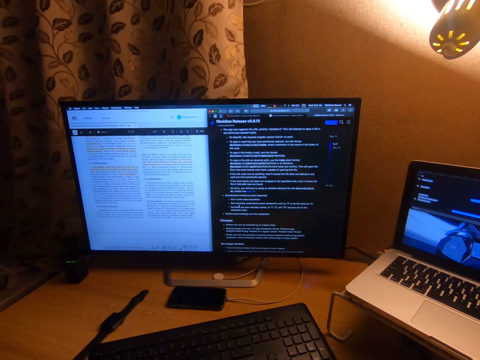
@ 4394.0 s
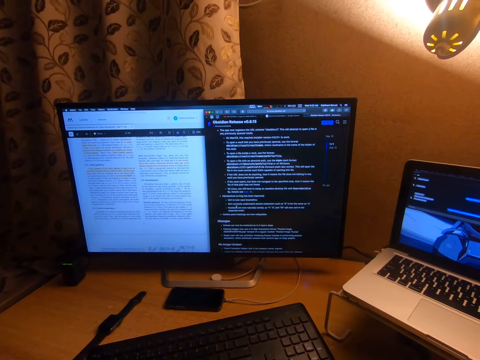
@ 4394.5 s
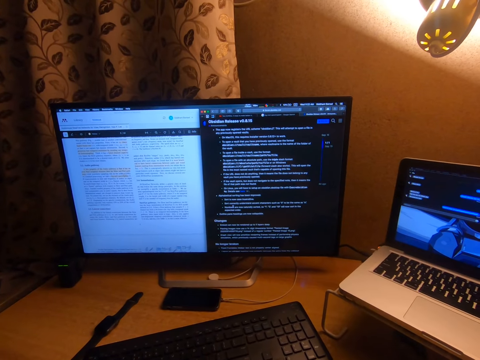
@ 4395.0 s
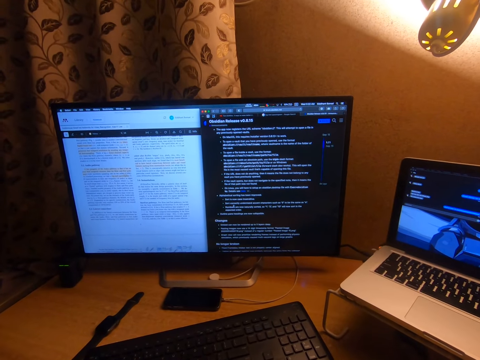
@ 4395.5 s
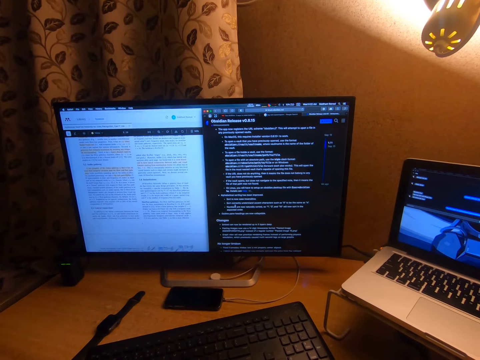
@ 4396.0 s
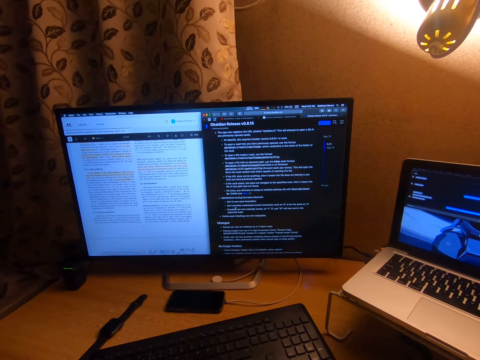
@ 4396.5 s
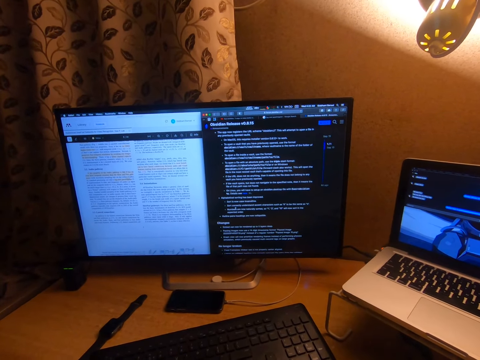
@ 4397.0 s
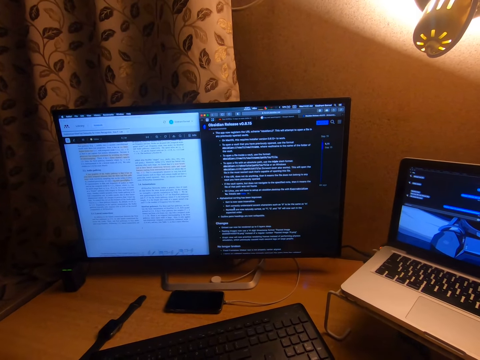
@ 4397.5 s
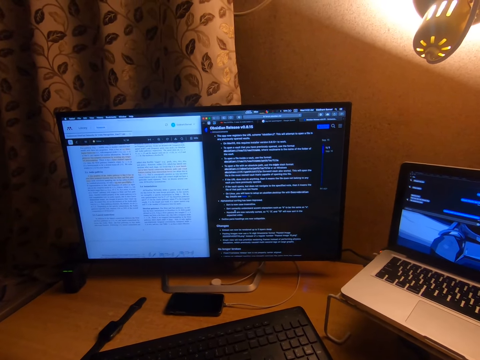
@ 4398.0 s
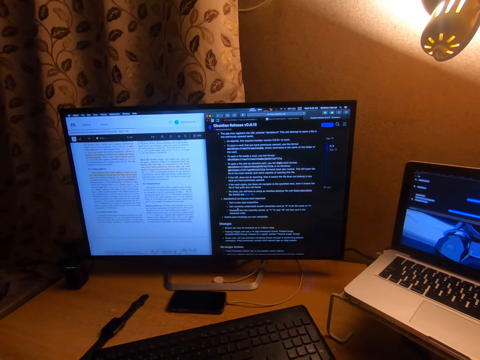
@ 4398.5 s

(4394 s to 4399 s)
The camera wearer looks at the screen.

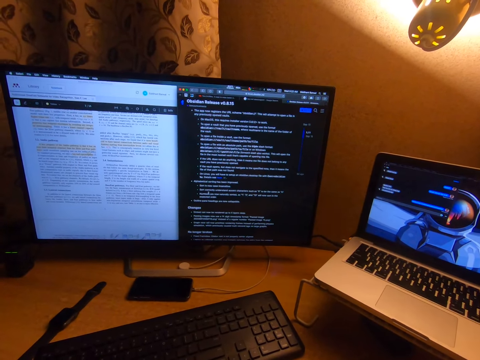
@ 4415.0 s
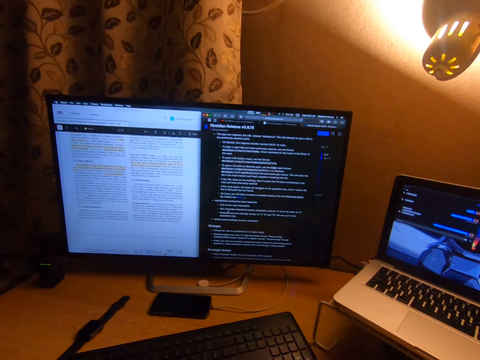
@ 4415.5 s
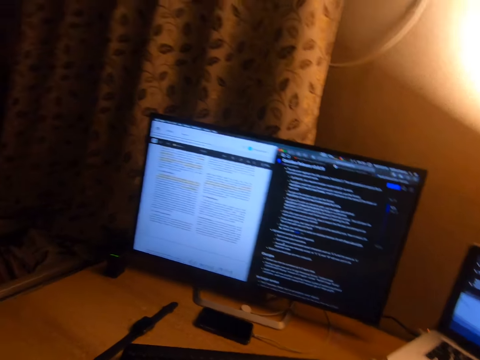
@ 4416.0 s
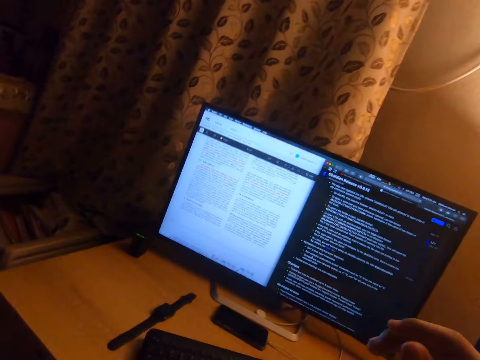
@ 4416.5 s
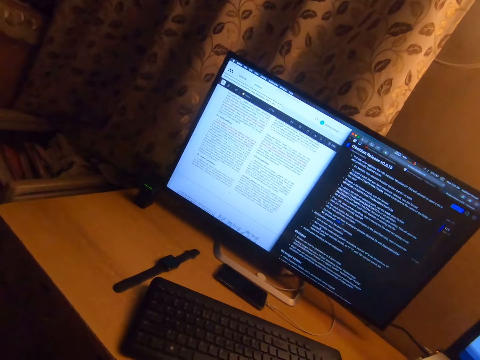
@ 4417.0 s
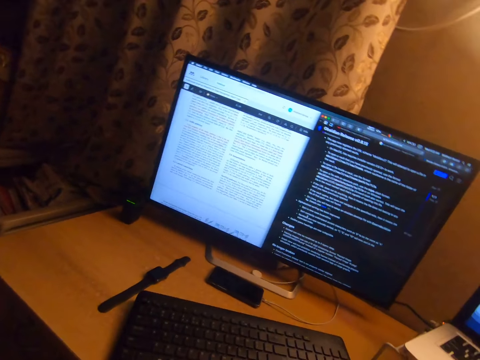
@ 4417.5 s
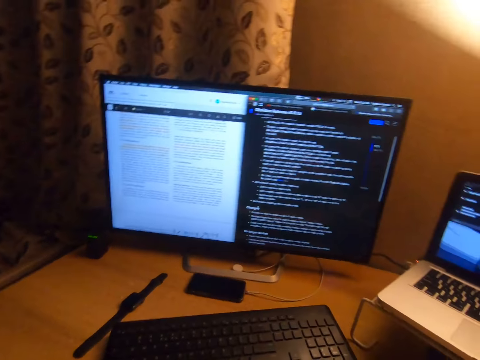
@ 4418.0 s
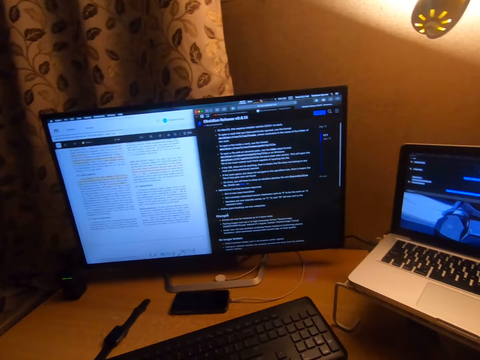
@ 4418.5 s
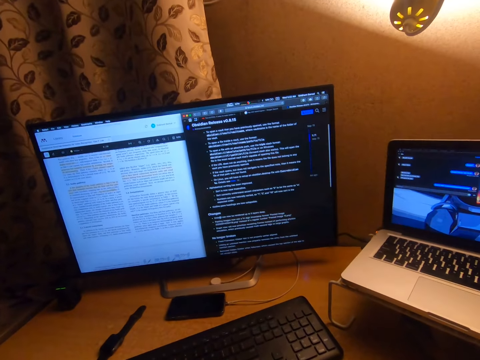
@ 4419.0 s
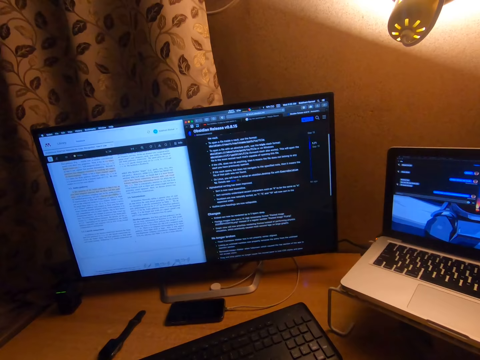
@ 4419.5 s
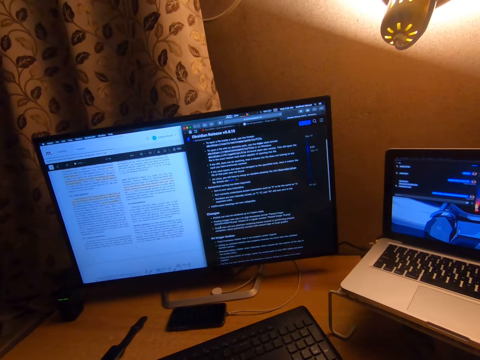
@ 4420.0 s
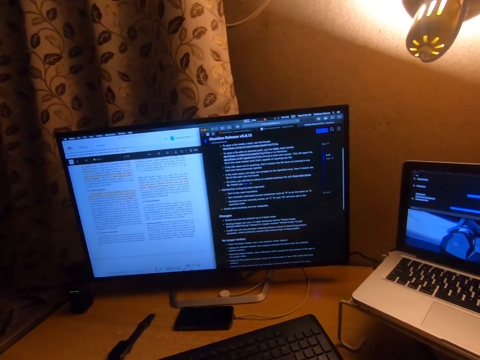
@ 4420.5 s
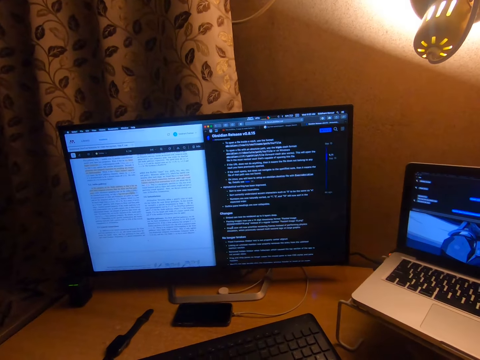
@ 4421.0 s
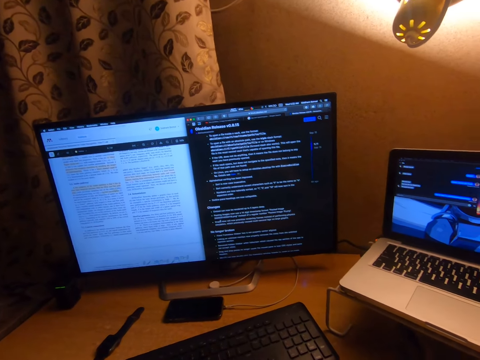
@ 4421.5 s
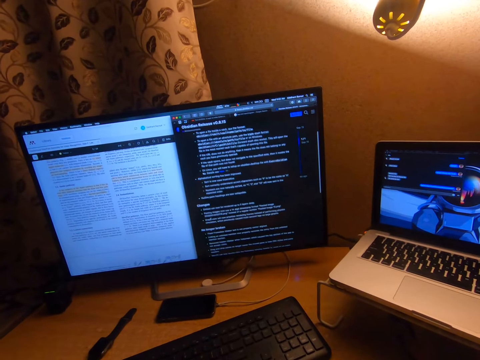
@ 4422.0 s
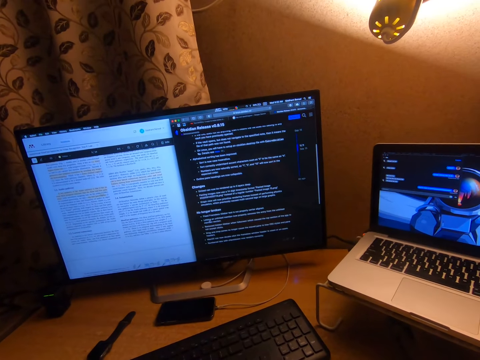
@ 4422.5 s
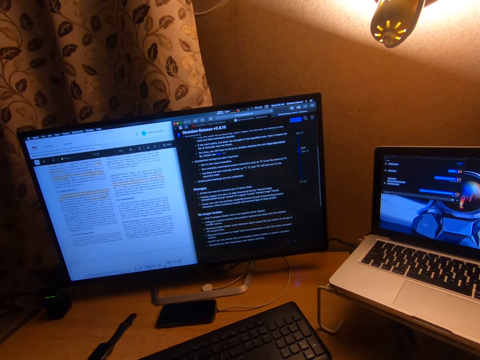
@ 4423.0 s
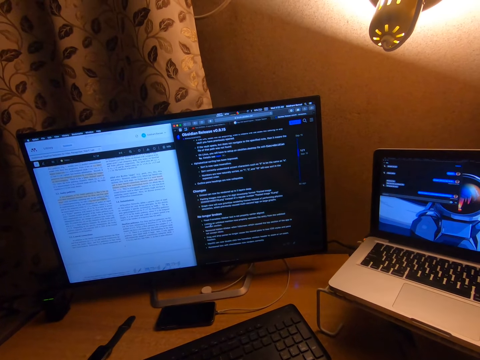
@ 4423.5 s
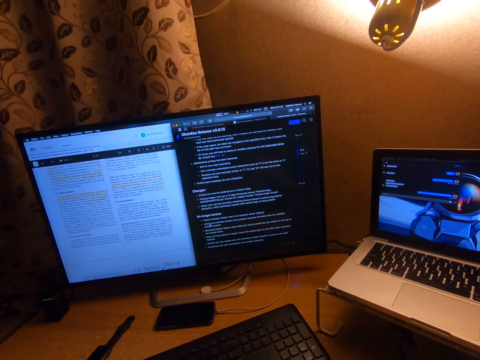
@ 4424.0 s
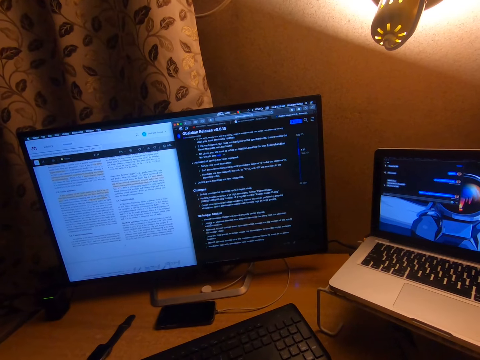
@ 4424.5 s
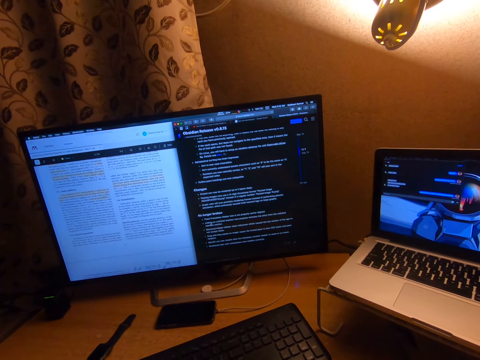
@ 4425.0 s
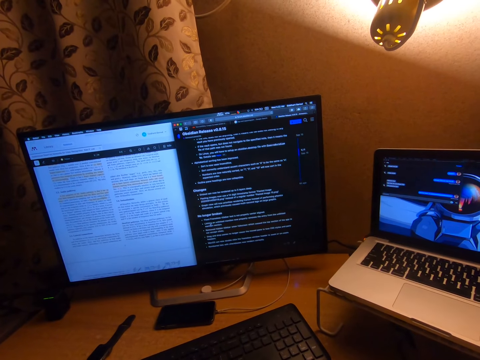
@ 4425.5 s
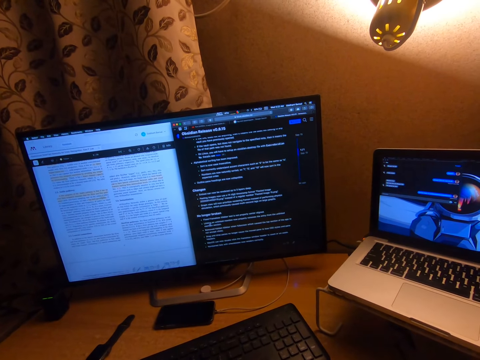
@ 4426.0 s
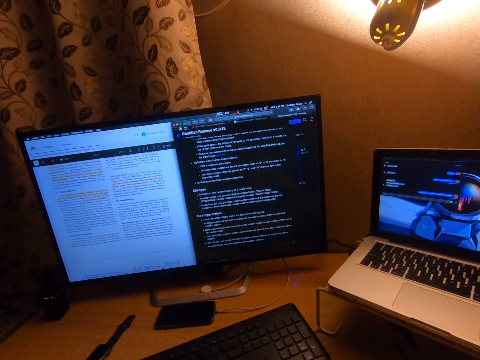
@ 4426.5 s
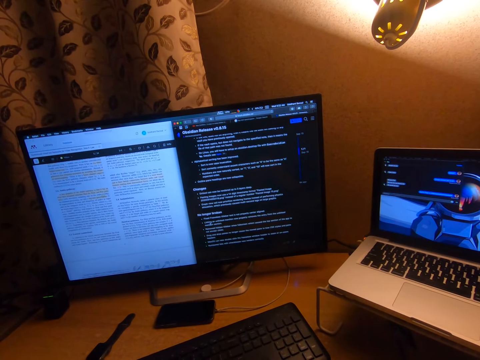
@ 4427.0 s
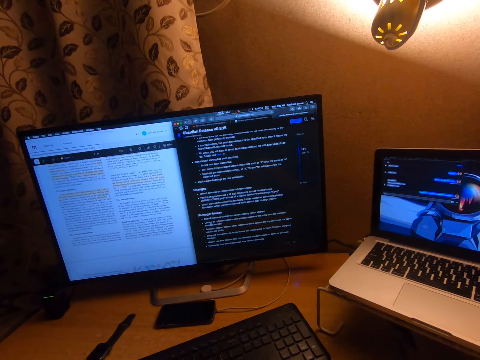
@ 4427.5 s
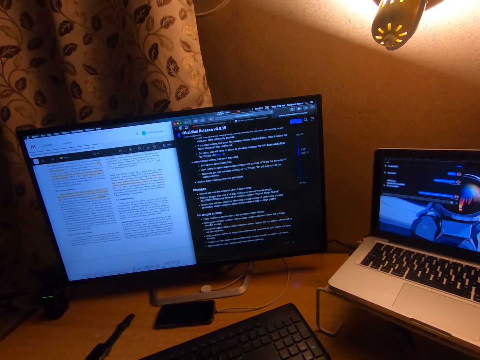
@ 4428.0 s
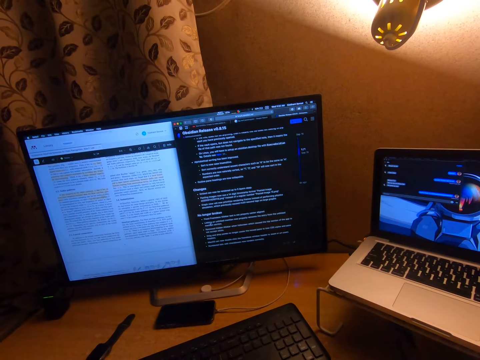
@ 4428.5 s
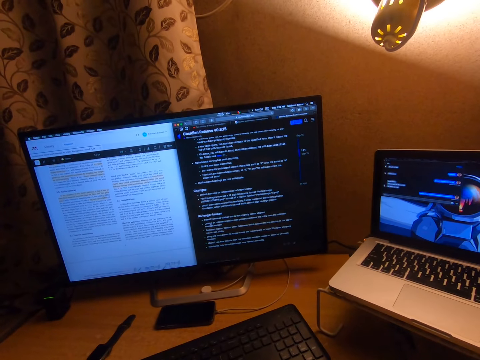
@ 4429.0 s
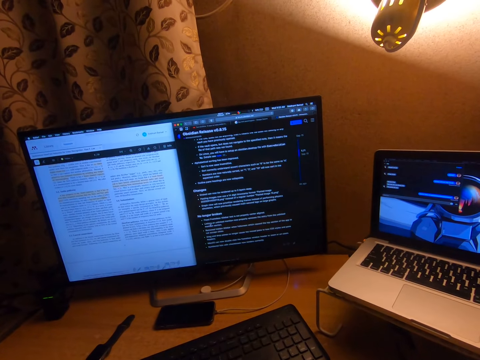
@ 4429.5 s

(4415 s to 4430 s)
The camera wearer moves a hand. They use the mouse to operate the computer. They look at the screen.

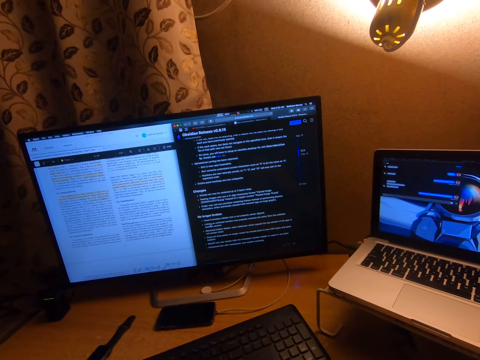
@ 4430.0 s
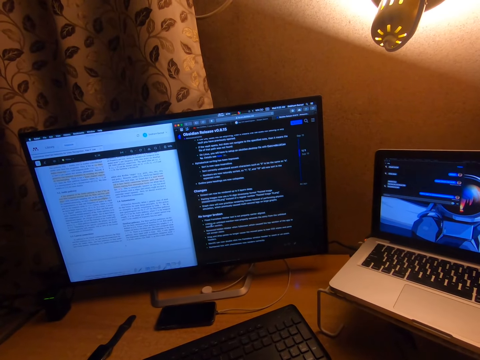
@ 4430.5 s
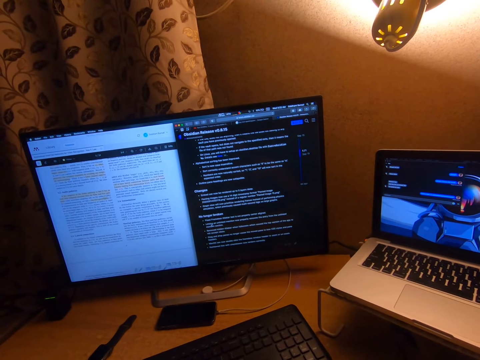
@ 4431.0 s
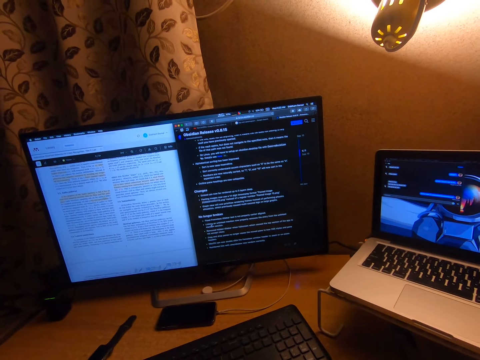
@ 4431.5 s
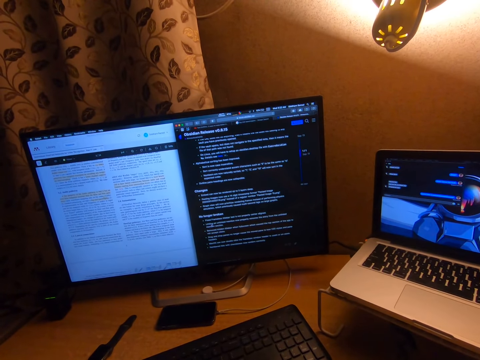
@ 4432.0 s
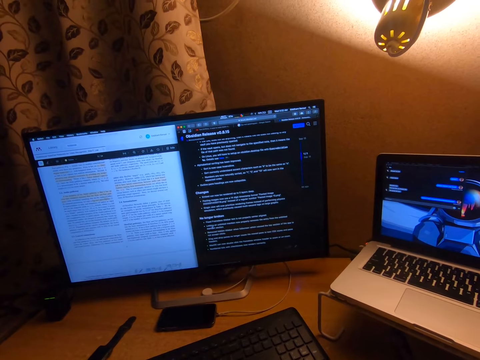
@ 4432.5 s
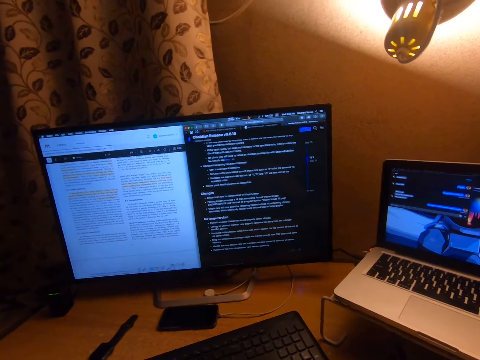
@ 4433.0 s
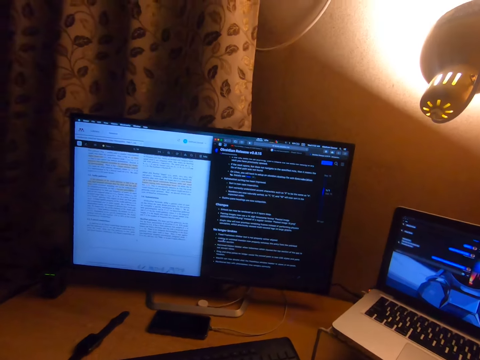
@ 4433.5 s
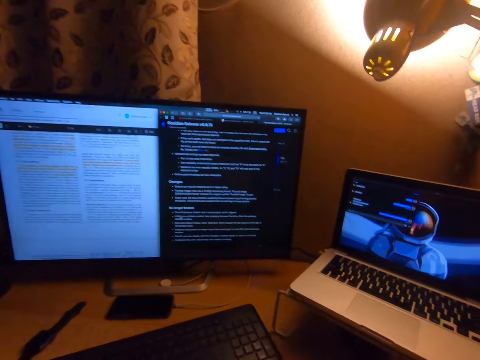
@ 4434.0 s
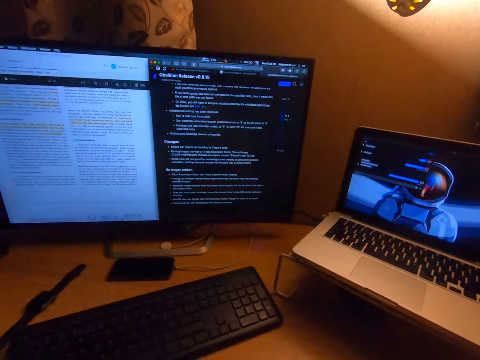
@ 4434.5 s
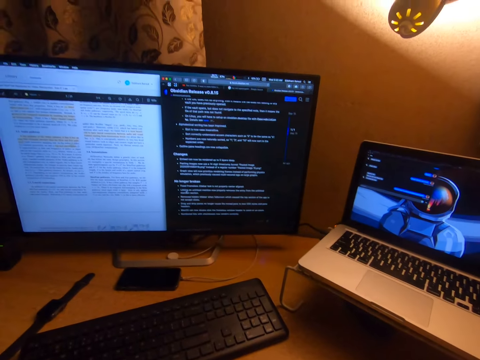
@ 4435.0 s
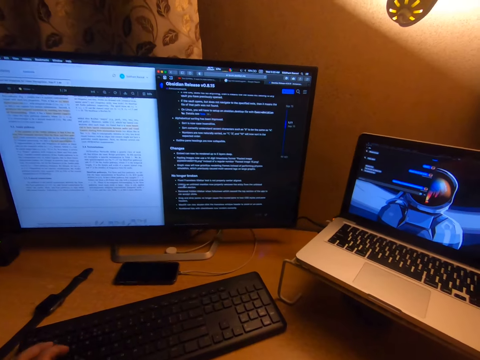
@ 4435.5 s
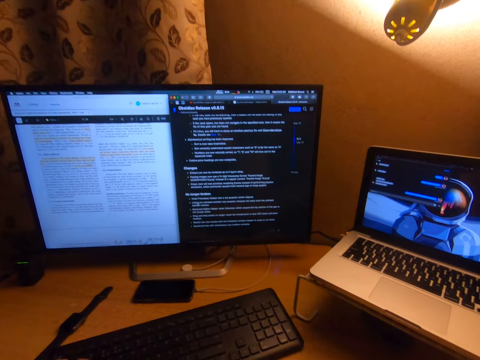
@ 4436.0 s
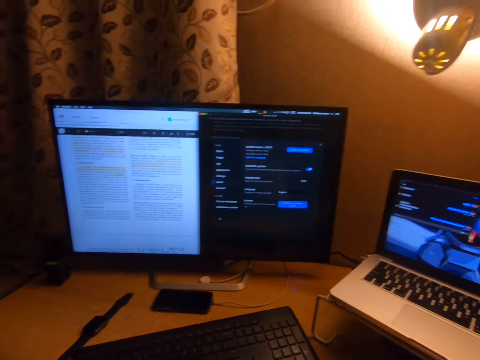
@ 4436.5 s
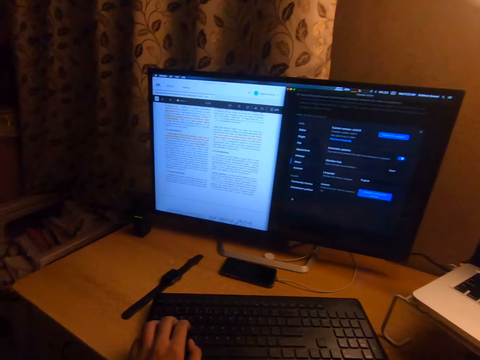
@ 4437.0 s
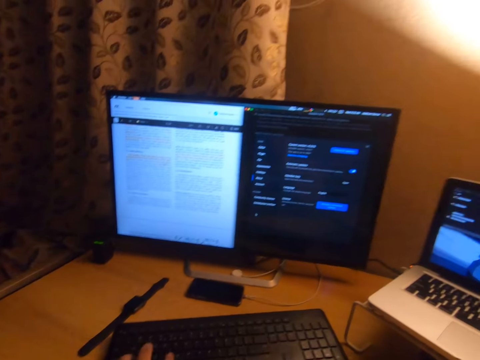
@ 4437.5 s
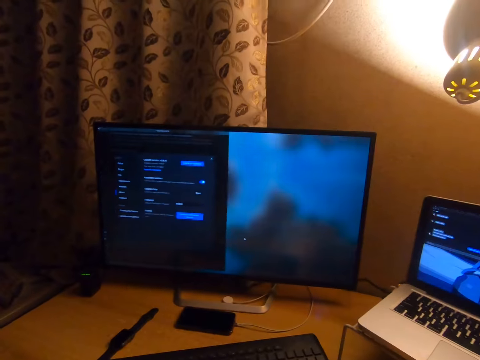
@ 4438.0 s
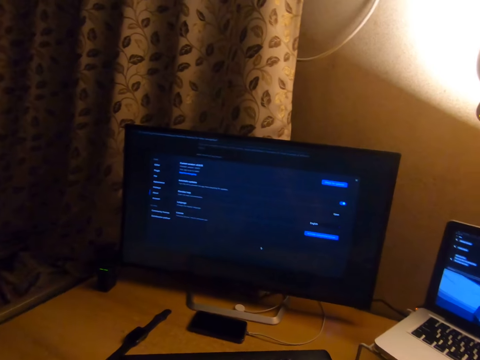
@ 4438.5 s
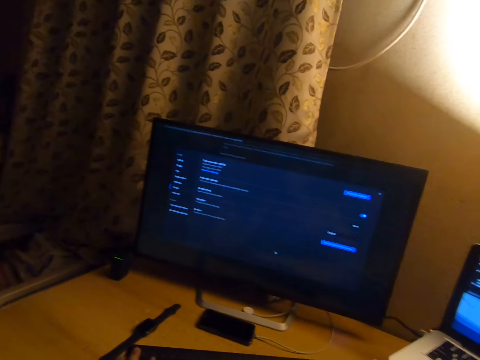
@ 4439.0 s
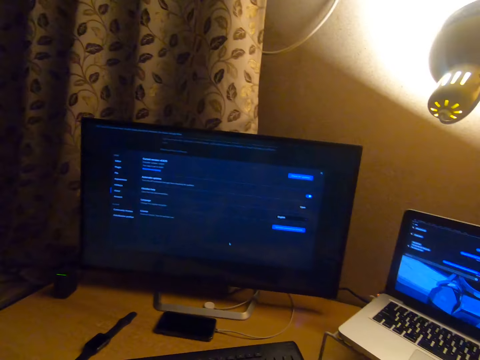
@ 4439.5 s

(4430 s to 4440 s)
The camera wearer uses the mouse to operate the computer.
